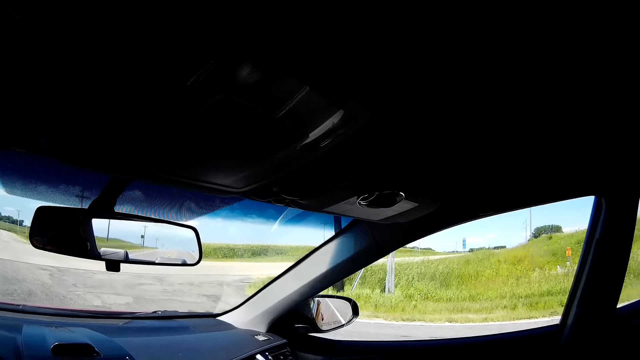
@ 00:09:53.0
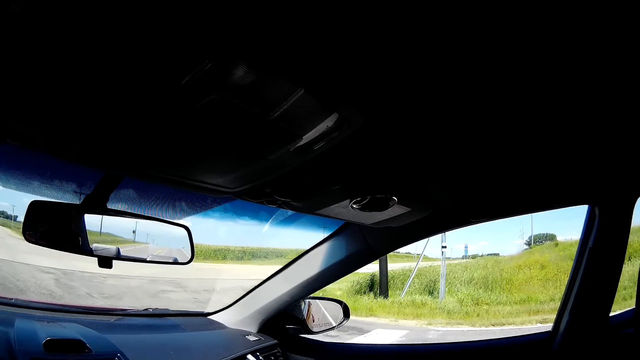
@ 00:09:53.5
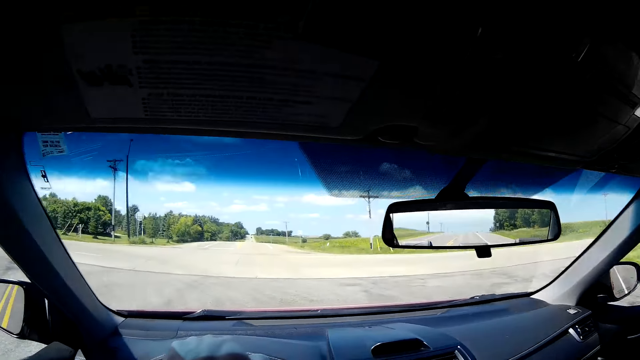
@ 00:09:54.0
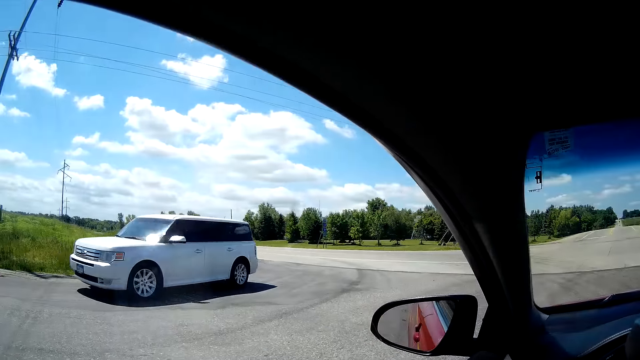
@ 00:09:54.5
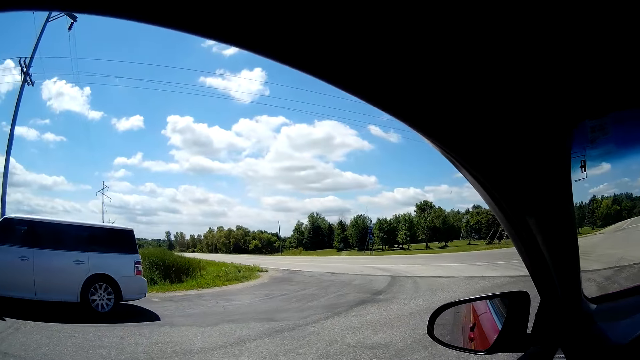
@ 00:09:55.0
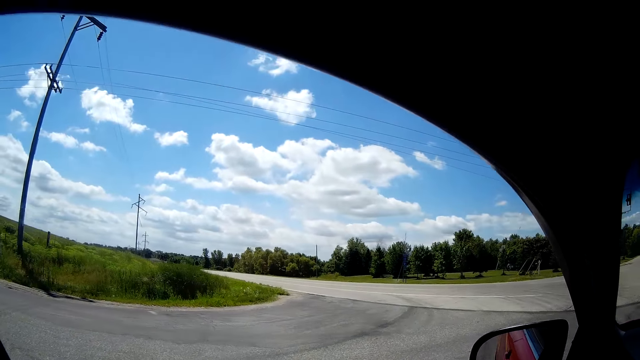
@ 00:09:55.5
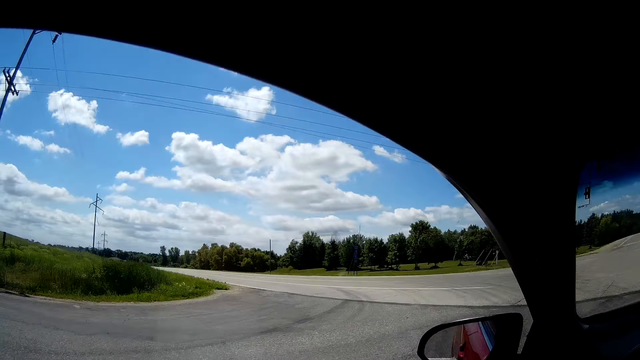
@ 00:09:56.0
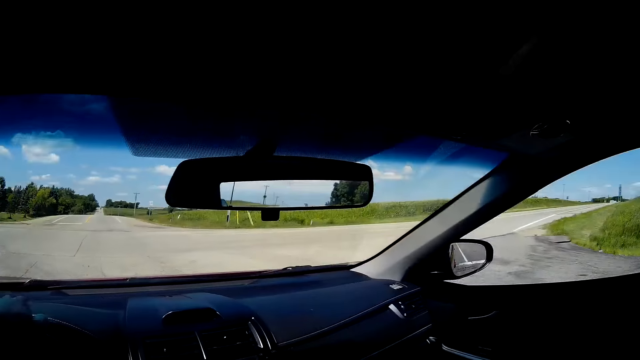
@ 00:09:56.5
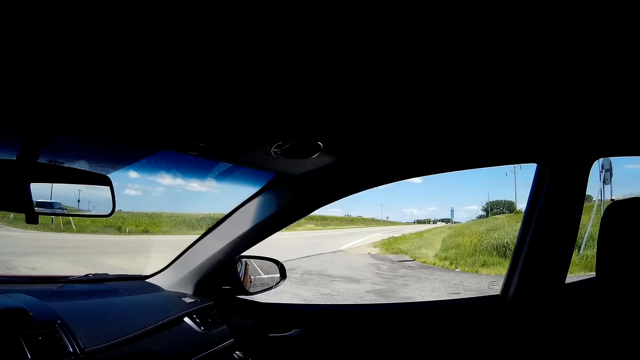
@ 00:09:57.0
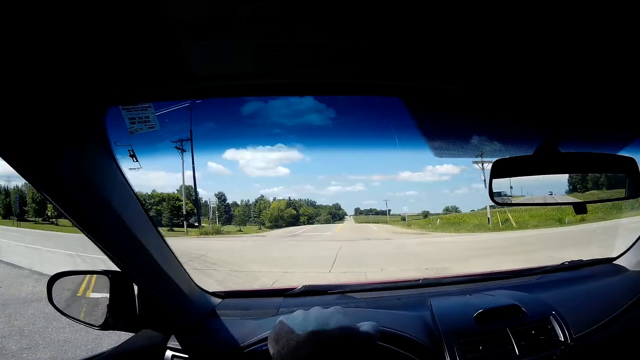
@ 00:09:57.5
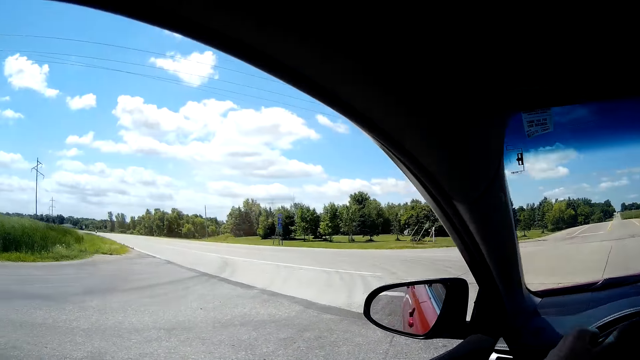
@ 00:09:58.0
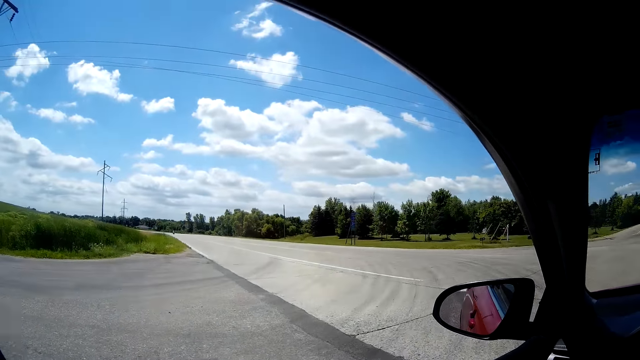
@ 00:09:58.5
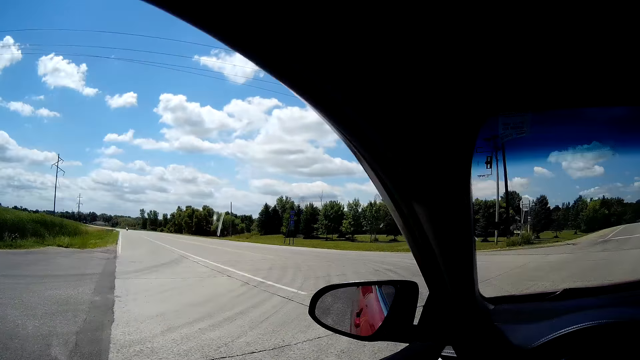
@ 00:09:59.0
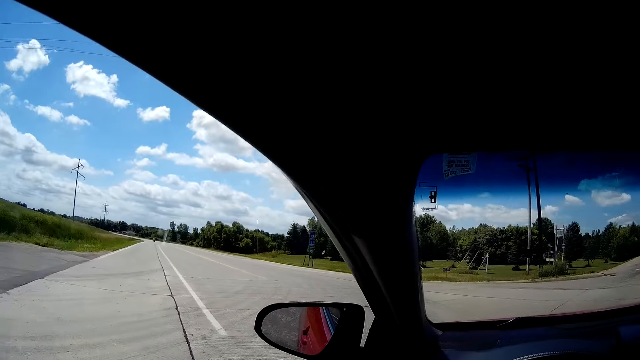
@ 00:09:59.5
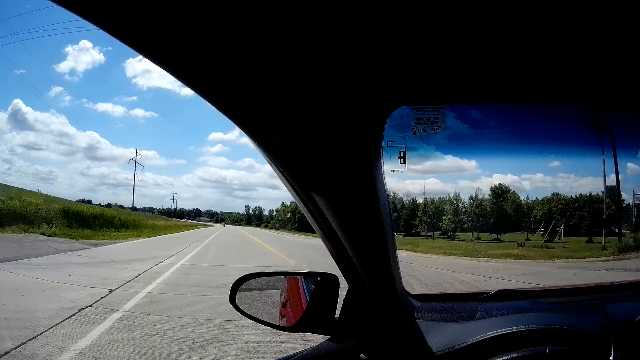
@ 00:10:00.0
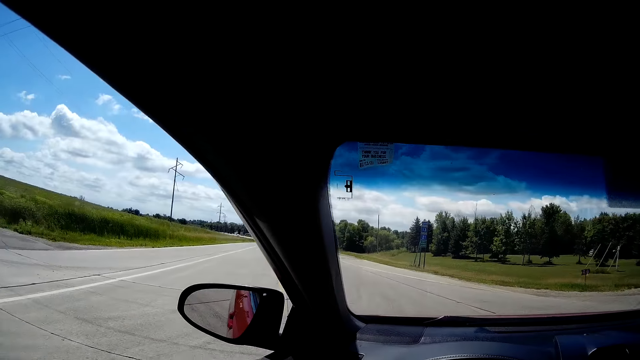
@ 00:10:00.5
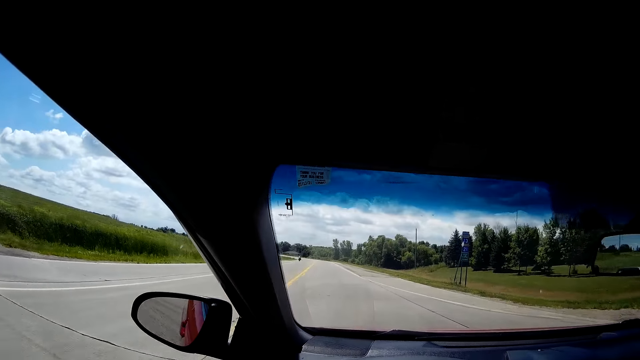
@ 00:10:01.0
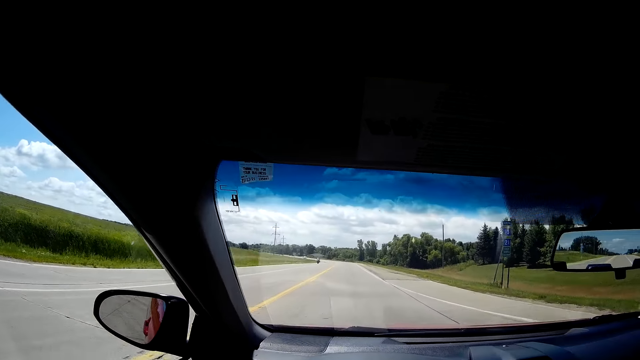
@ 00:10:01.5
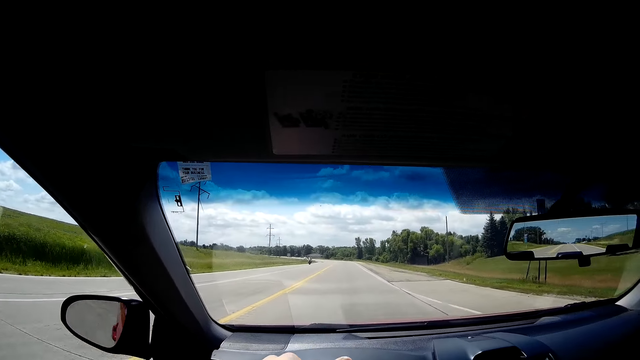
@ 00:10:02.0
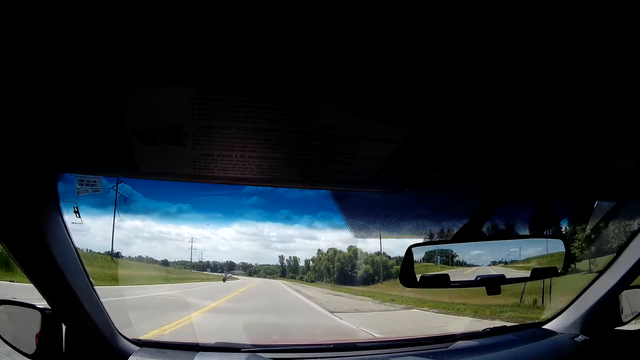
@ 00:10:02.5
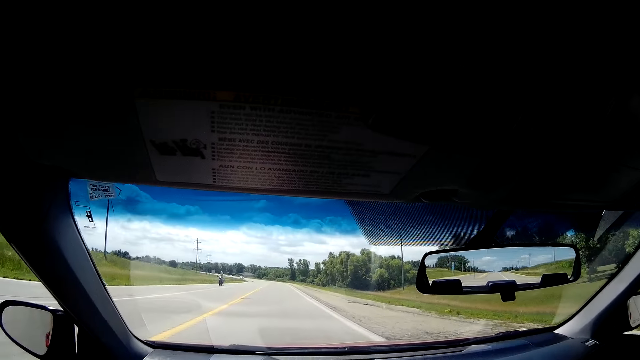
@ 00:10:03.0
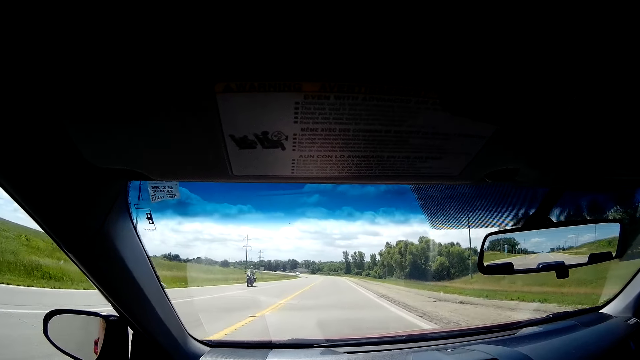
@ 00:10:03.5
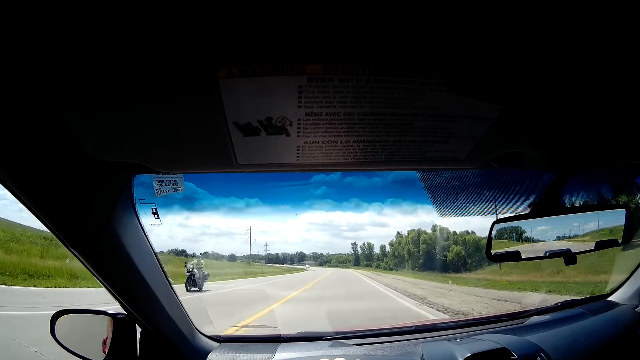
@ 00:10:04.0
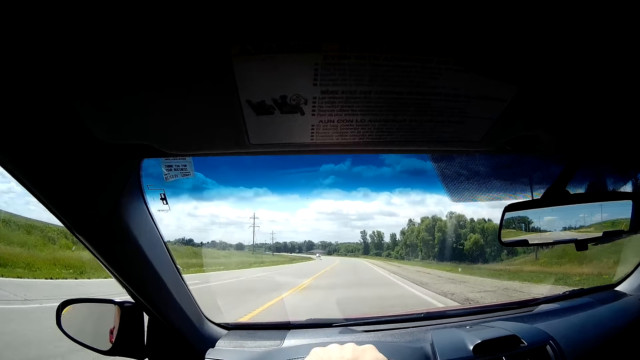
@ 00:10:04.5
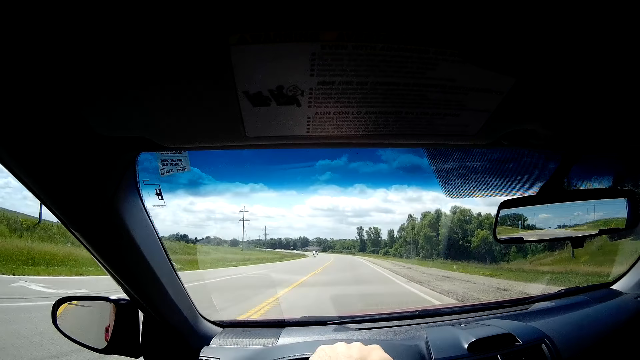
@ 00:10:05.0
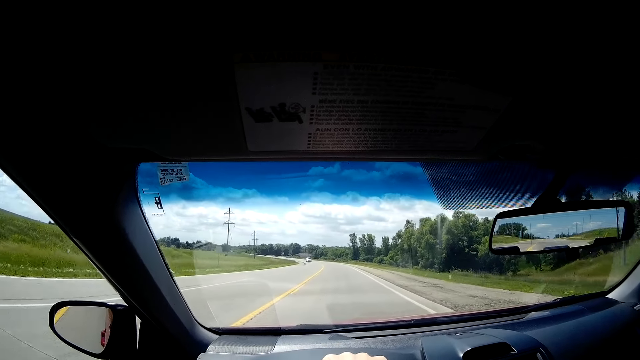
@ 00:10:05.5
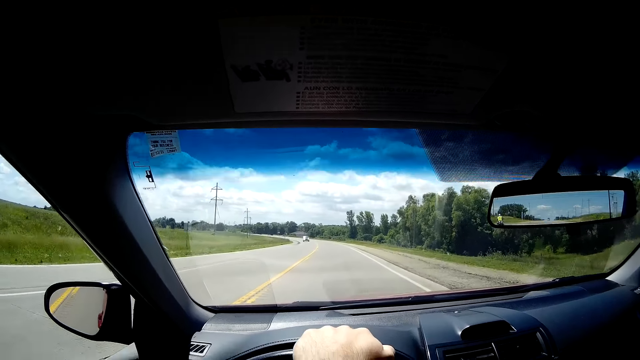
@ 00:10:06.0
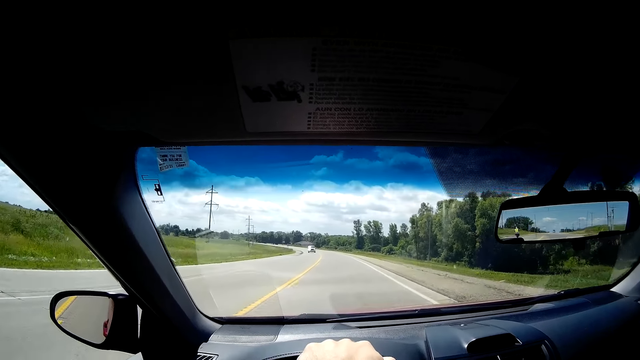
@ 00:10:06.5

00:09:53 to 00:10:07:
The camera wearer drives by a white car. They drive by a motorcycle.

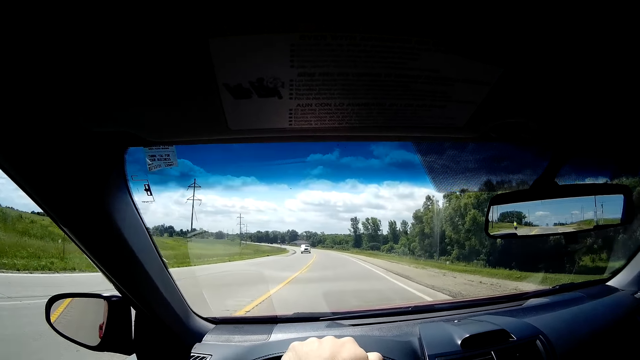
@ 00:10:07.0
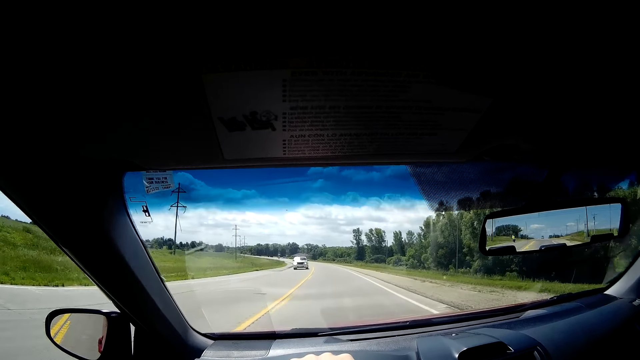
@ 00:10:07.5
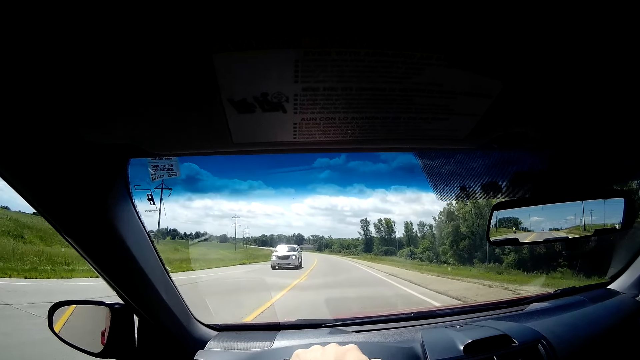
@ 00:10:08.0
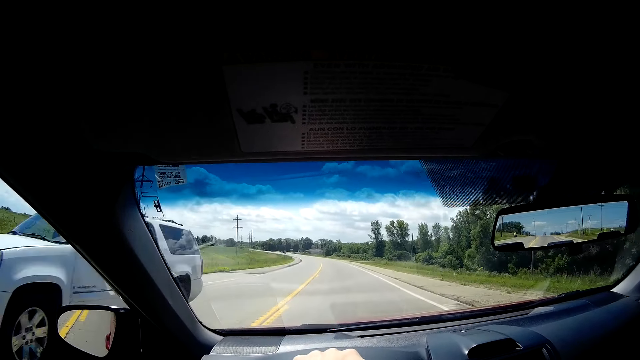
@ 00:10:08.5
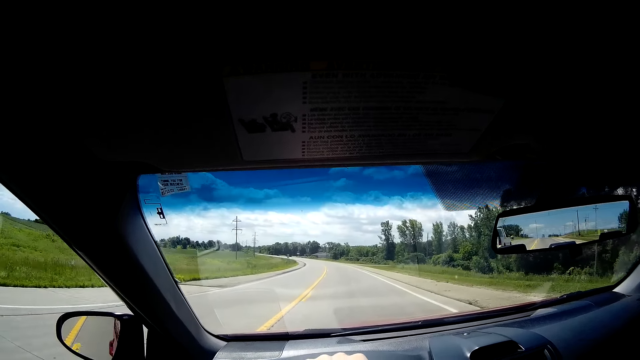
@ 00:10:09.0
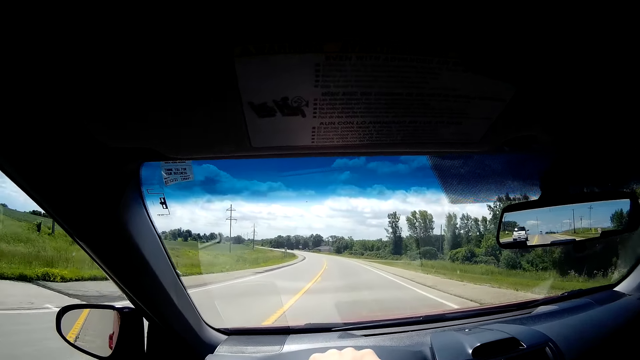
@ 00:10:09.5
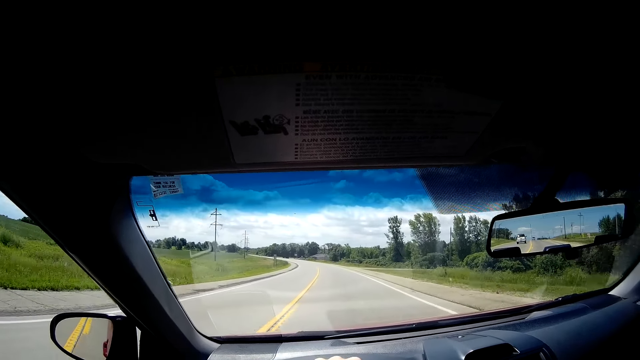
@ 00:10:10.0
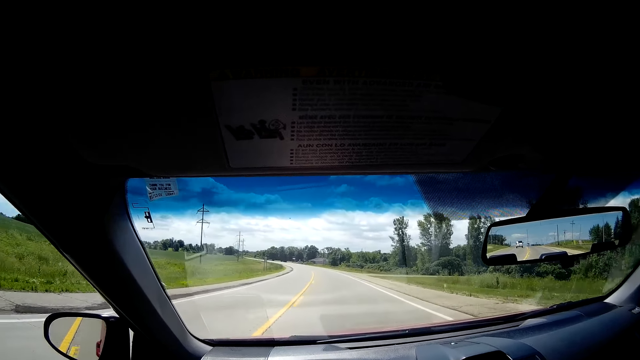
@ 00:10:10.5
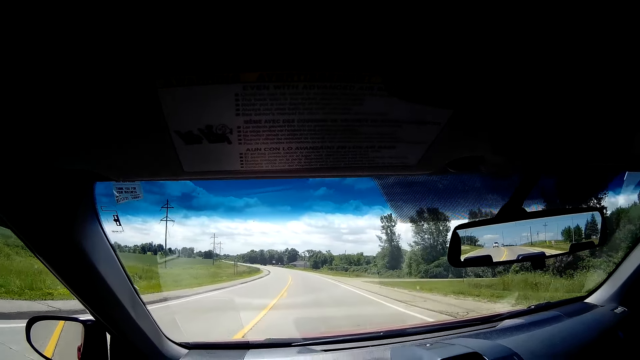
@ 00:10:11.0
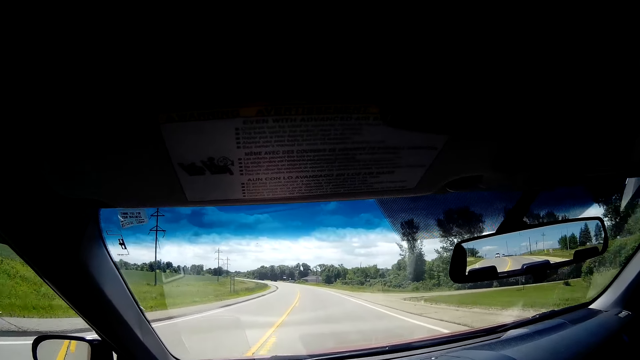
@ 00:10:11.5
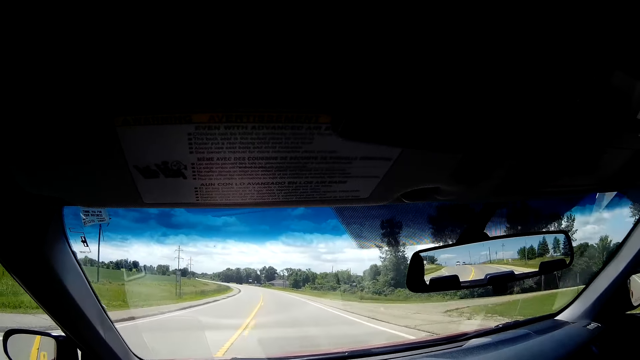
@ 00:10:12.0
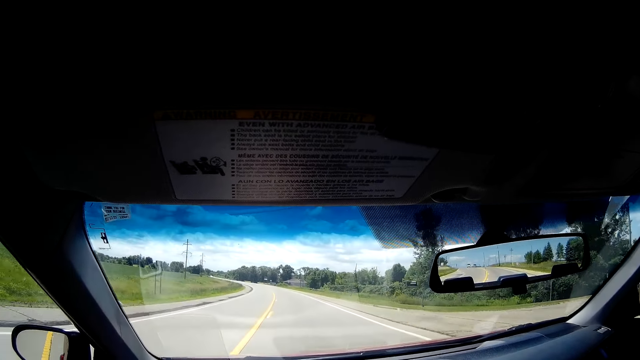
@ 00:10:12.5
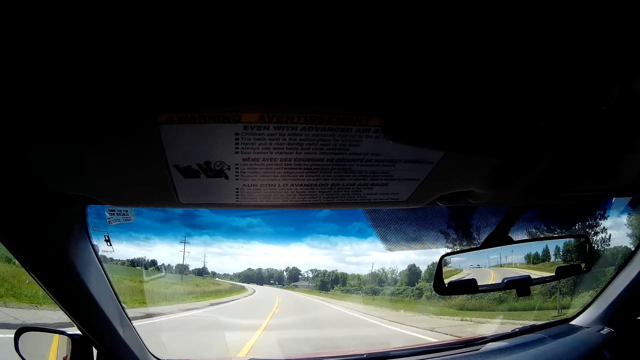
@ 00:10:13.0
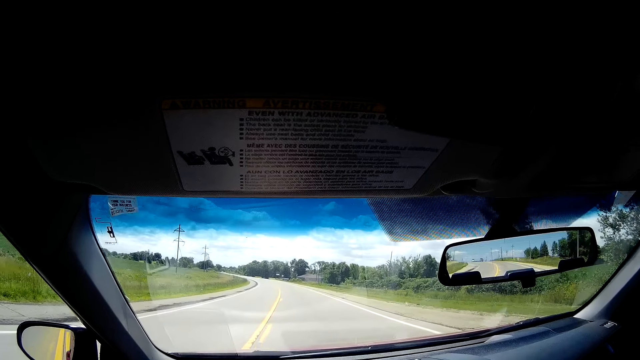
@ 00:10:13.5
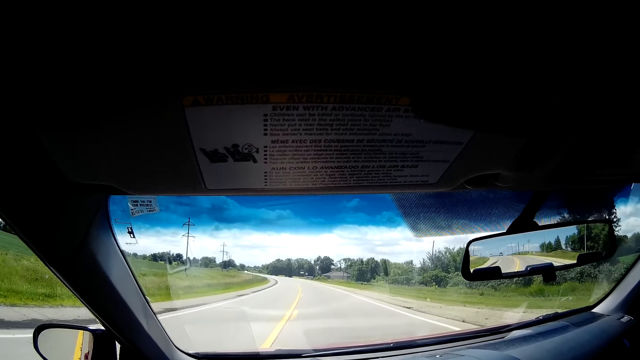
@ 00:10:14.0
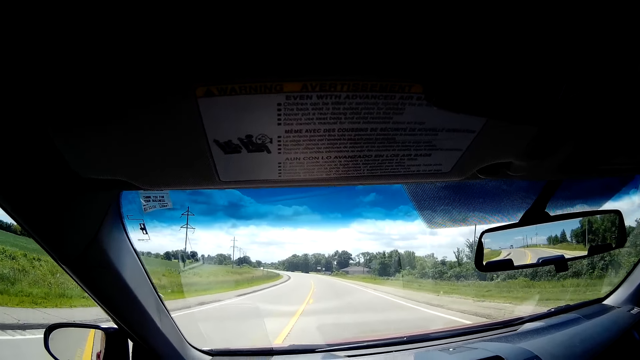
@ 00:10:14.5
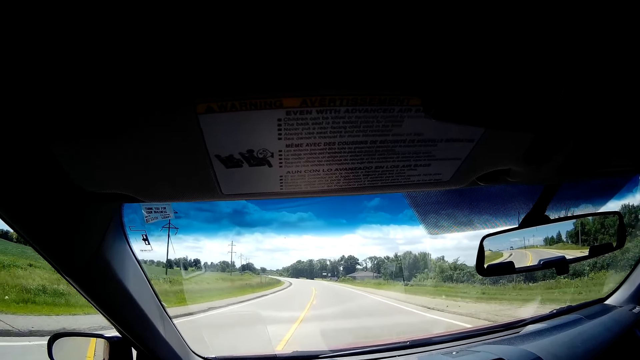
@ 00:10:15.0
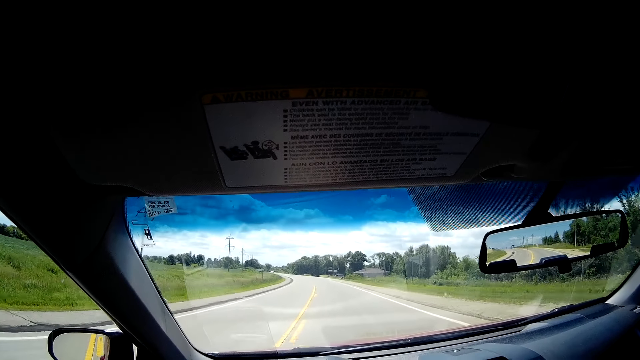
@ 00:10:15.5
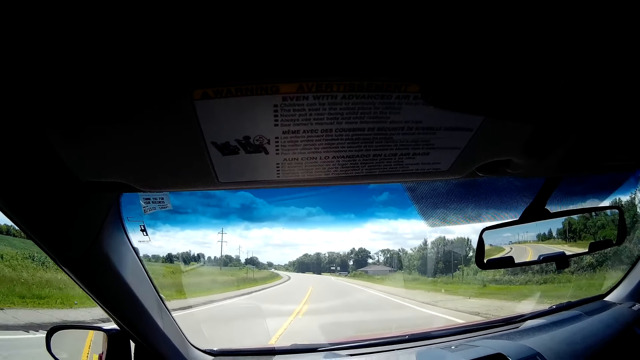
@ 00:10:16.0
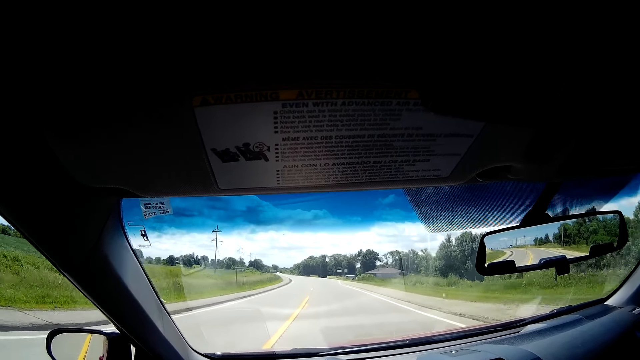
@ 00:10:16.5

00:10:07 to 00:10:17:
The camera wearer drives by a white car.
